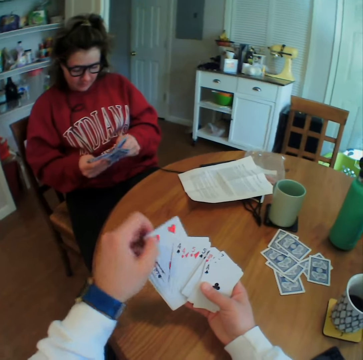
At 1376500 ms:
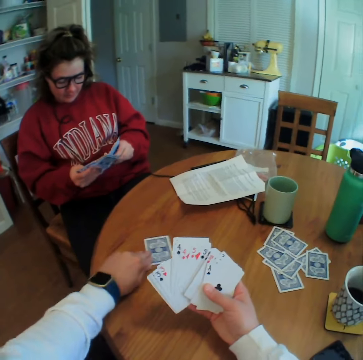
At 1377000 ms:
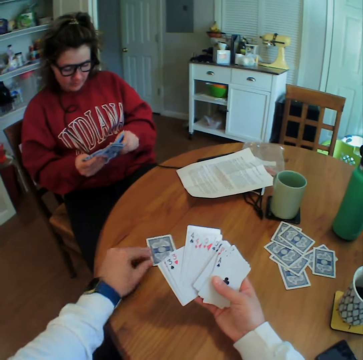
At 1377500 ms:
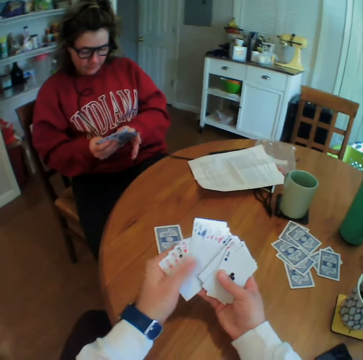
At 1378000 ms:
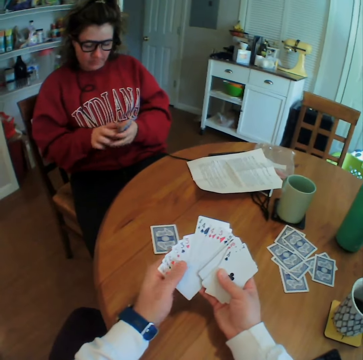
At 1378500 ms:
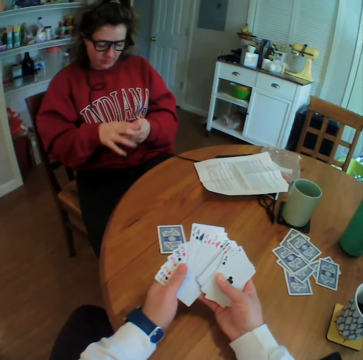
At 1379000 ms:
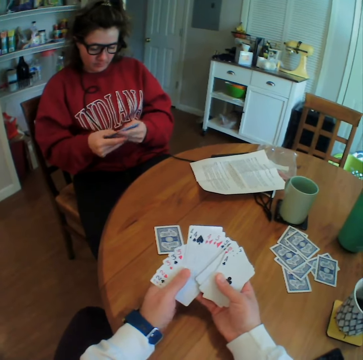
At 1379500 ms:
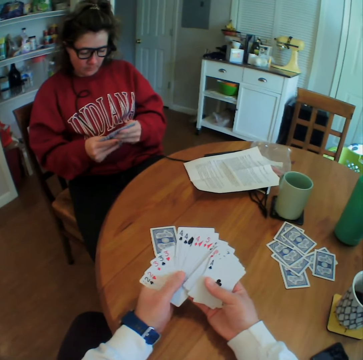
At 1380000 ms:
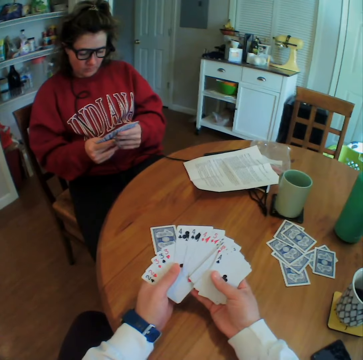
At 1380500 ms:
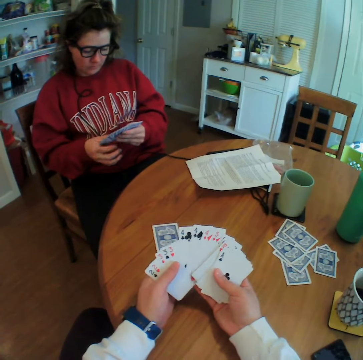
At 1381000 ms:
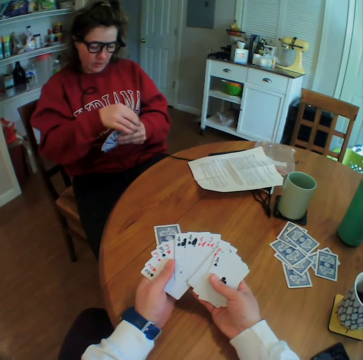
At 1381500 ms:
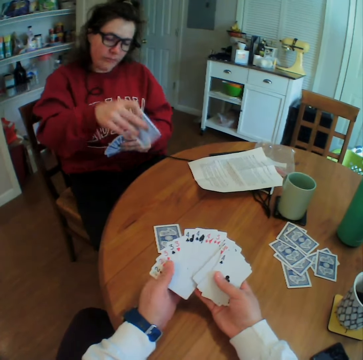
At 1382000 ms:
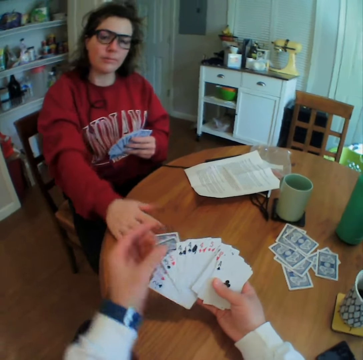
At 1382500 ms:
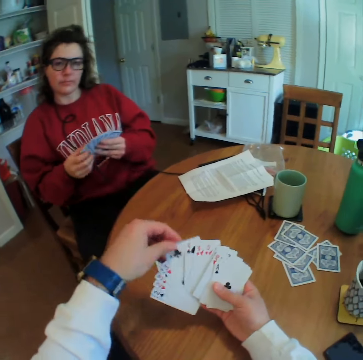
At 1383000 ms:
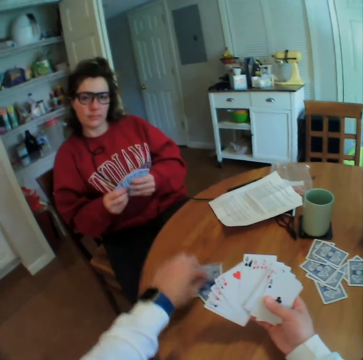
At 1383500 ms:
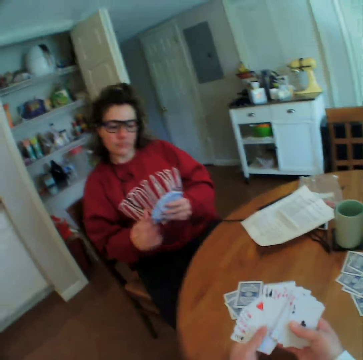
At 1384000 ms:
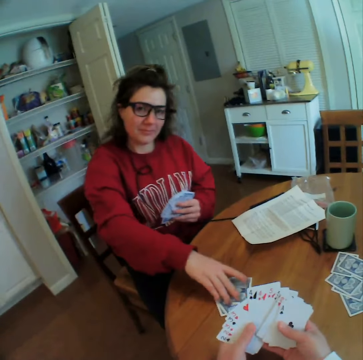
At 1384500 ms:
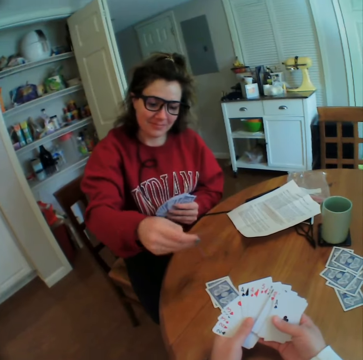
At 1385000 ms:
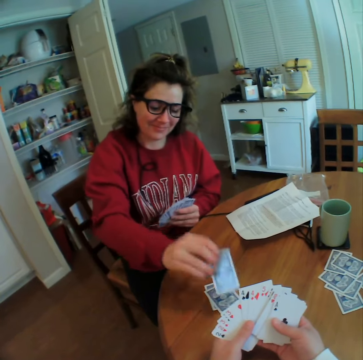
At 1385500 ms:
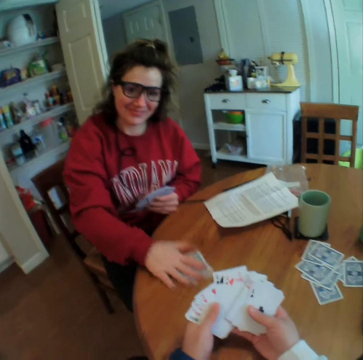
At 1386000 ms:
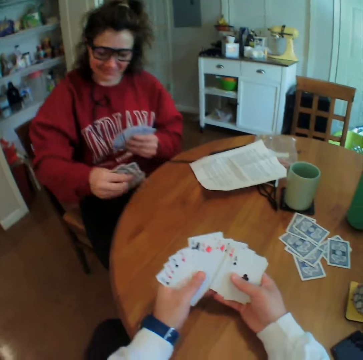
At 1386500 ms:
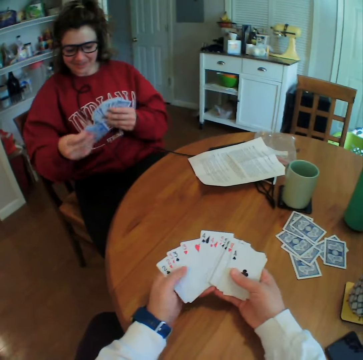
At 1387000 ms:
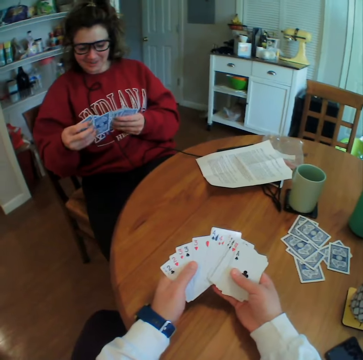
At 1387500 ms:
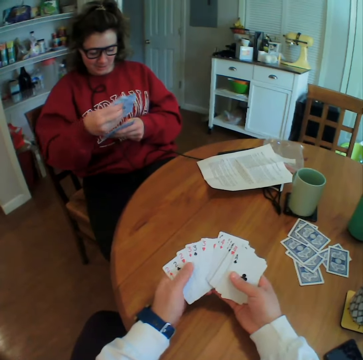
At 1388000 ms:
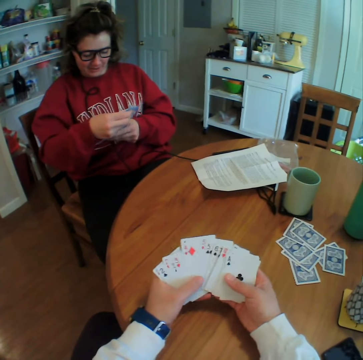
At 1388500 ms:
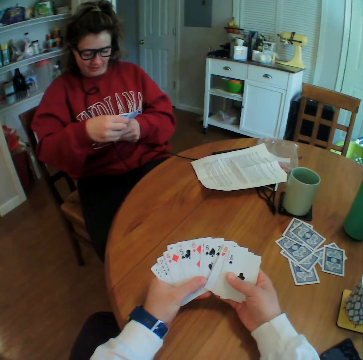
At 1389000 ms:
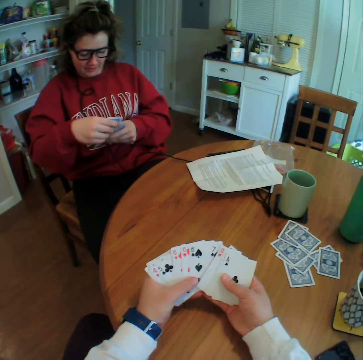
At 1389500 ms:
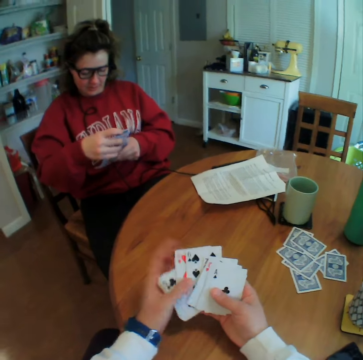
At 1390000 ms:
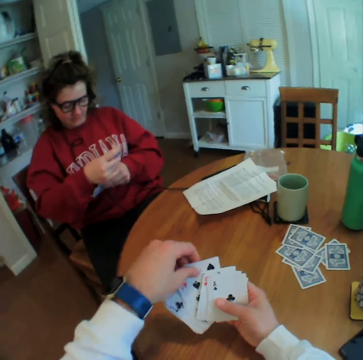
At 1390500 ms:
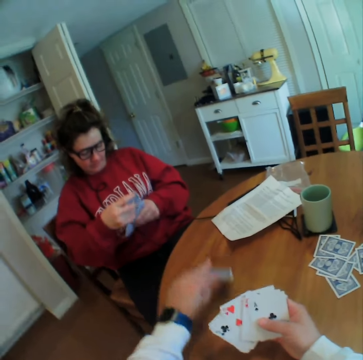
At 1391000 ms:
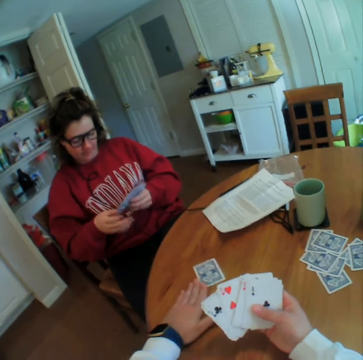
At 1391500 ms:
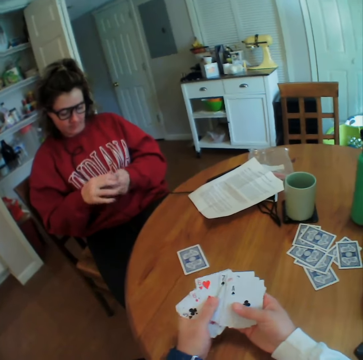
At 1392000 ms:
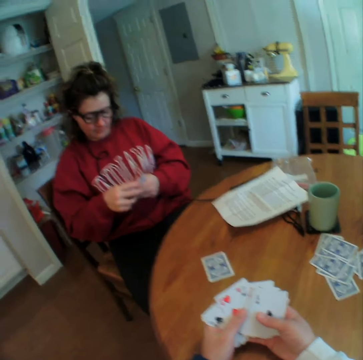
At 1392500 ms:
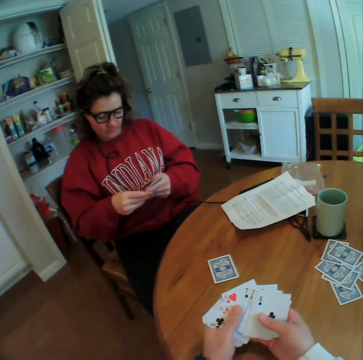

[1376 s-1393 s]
The camera wearer puts a card on the table. A woman puts a card on the table. The camera wearer puts a card on the table. The woman picks up a card, holds the card, looks at the card, puts down the card and picks up the cards. The woman arranges the cards. The camera wearer puts a card on the table.

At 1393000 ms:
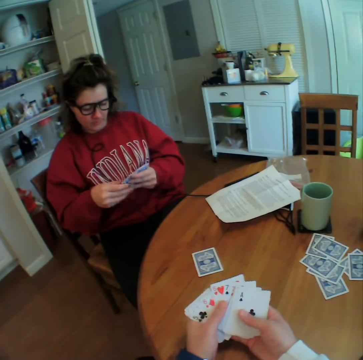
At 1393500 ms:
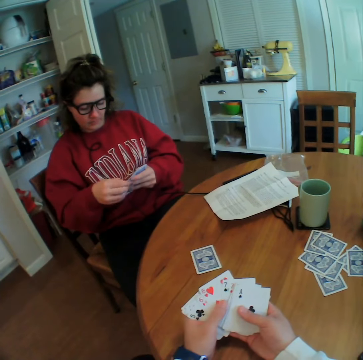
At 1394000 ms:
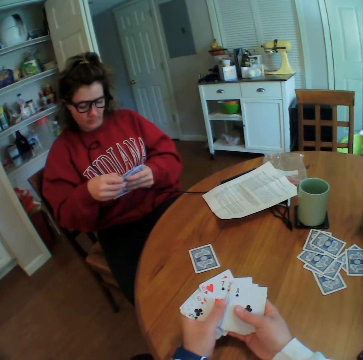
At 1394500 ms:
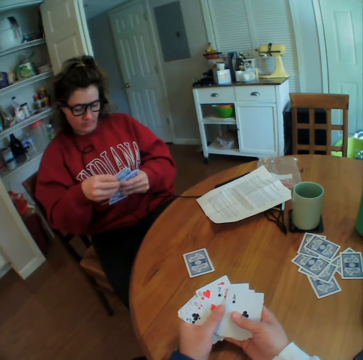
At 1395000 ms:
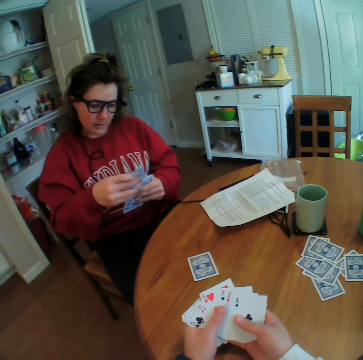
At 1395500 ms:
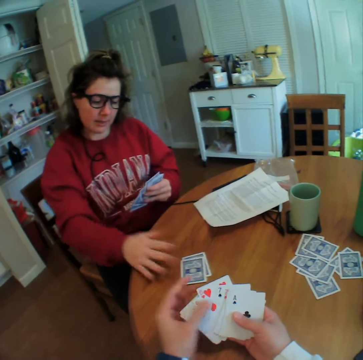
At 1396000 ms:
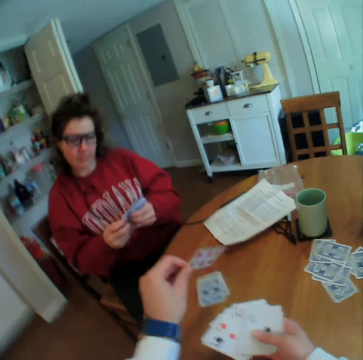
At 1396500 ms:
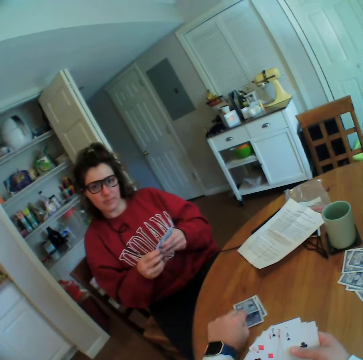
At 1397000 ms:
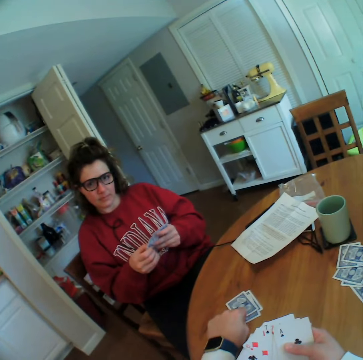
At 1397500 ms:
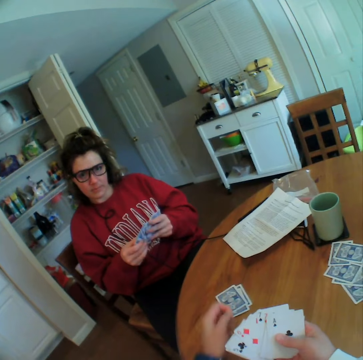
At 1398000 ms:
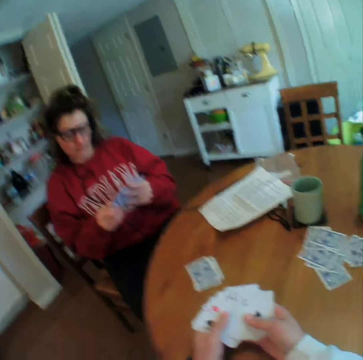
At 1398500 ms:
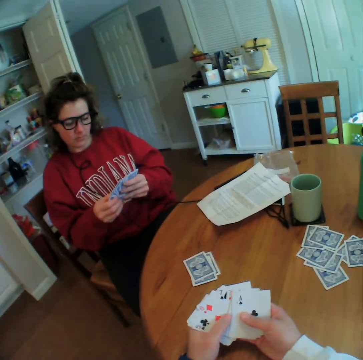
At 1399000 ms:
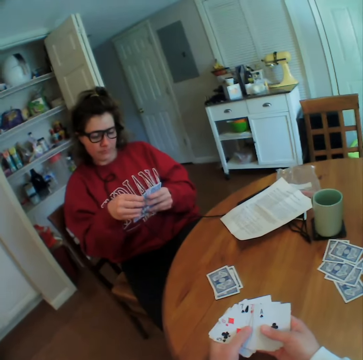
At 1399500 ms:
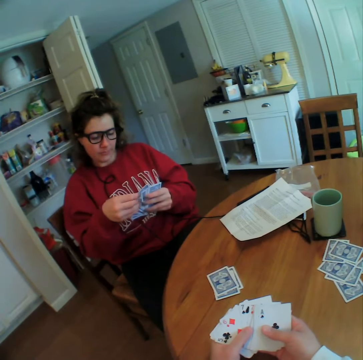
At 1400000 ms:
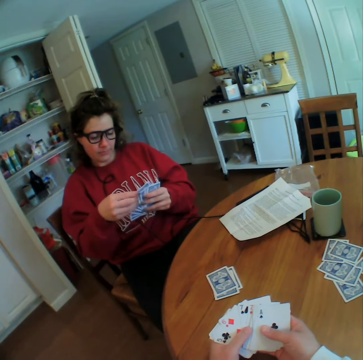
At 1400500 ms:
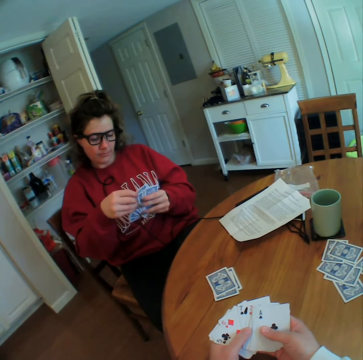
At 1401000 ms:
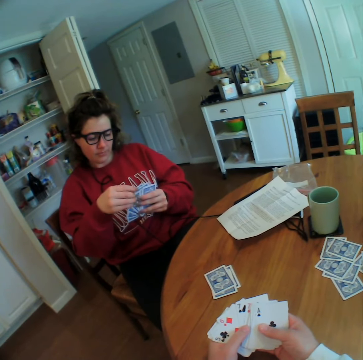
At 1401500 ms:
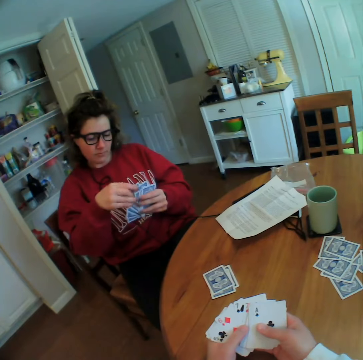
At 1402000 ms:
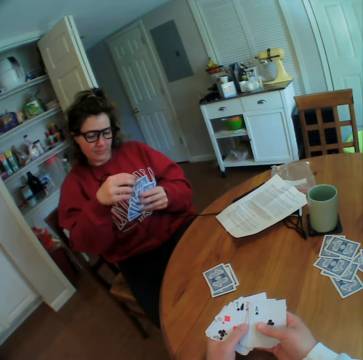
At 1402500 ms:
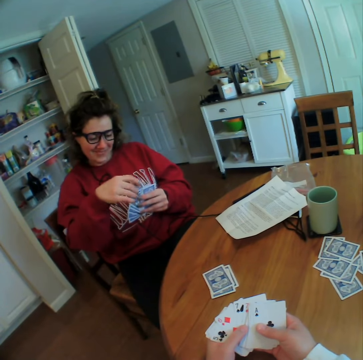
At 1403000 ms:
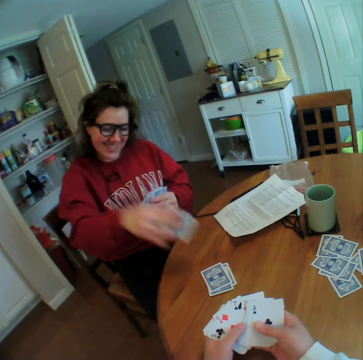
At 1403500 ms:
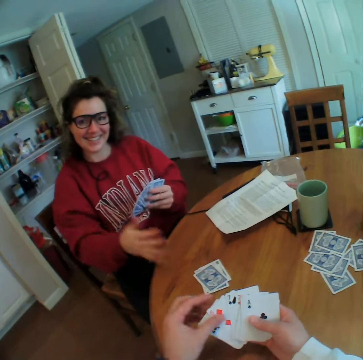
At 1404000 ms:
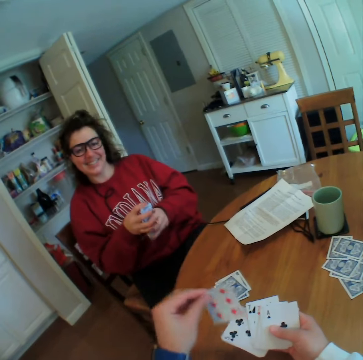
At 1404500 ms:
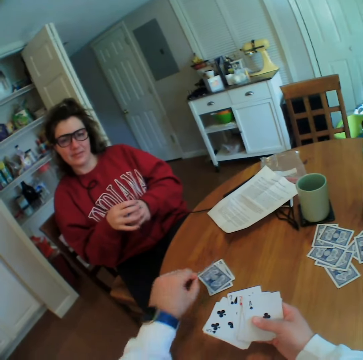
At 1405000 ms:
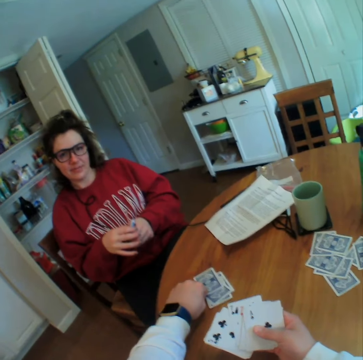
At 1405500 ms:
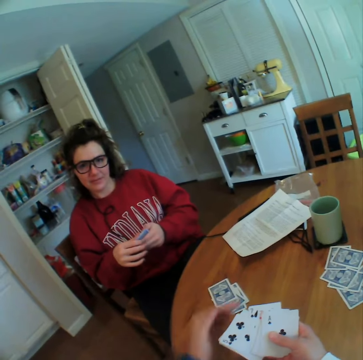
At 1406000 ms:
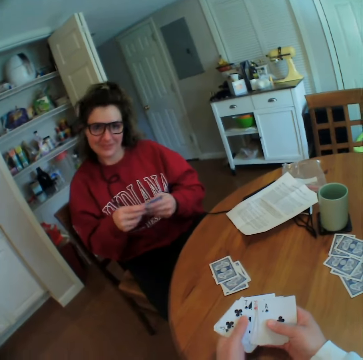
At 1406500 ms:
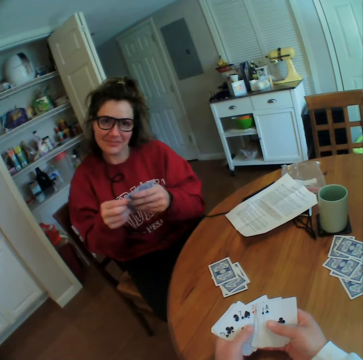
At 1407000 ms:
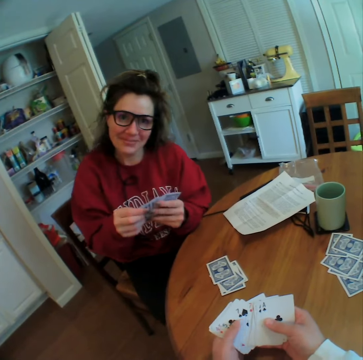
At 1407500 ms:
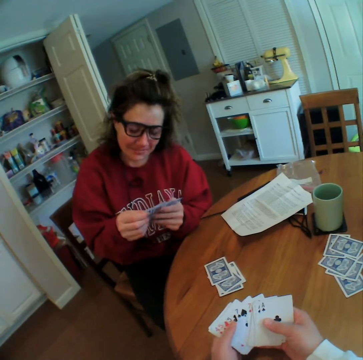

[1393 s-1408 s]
A woman puts a card on the table. The camera wearer puts a card on the table. The woman puts a card on the table. The camera wearer puts a card on the table.

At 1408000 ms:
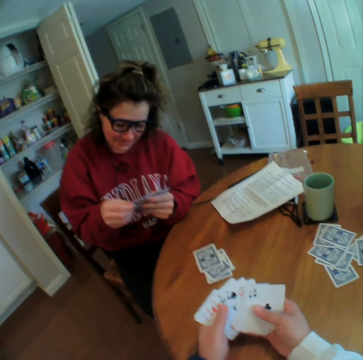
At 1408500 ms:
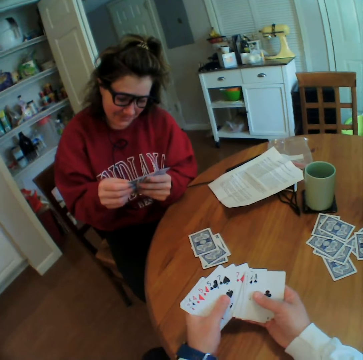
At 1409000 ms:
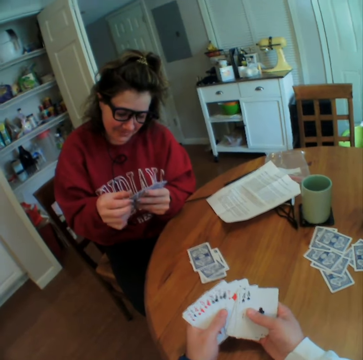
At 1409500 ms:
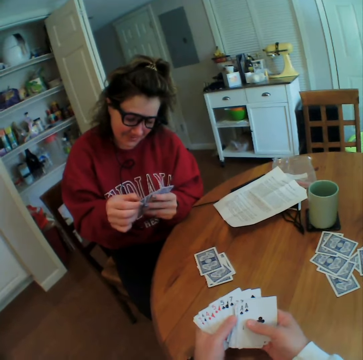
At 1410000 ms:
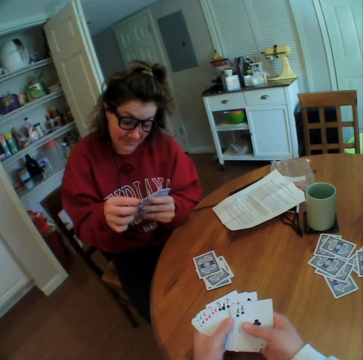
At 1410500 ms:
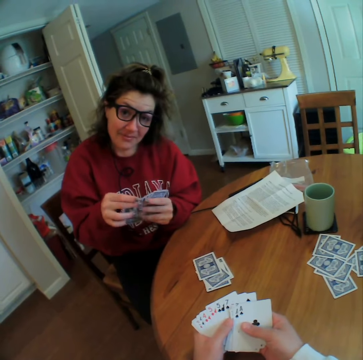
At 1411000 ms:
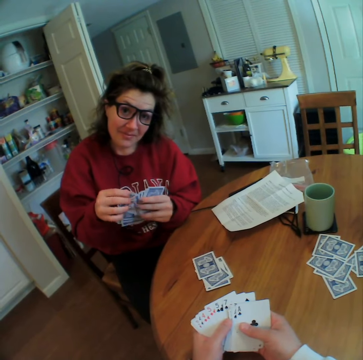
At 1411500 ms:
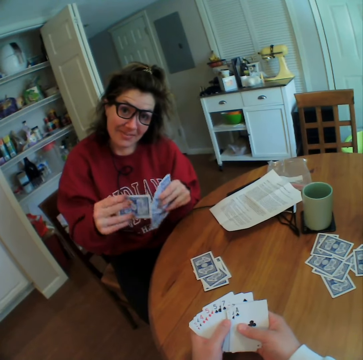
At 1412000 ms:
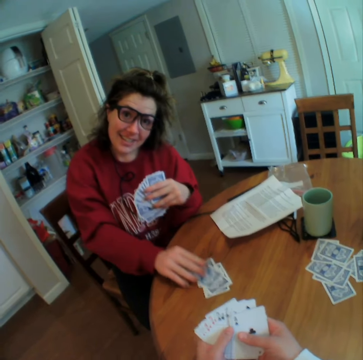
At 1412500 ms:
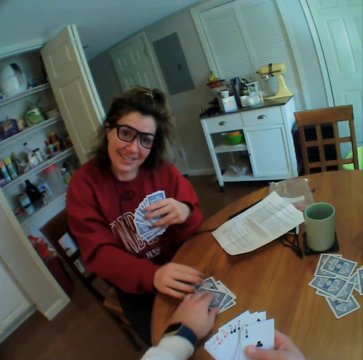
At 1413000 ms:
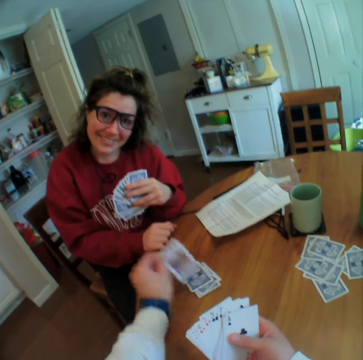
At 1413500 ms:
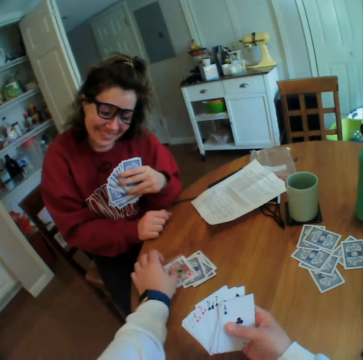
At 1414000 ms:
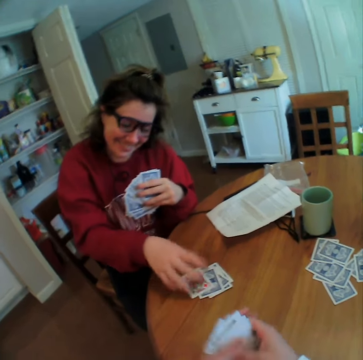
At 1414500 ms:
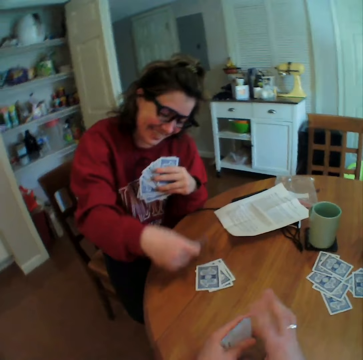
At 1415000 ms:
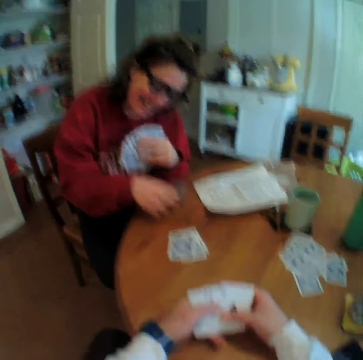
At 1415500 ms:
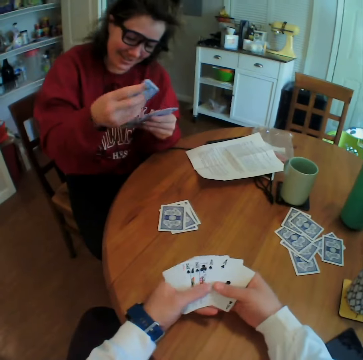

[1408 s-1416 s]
A woman puts a card on the table. The camera wearer picks up a card and puts down the card. The woman picks up a card.
